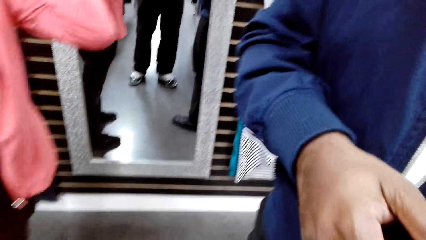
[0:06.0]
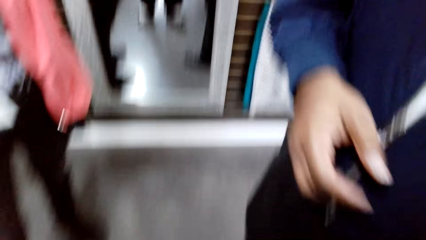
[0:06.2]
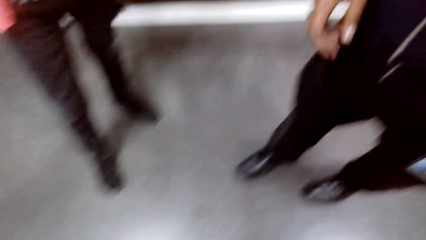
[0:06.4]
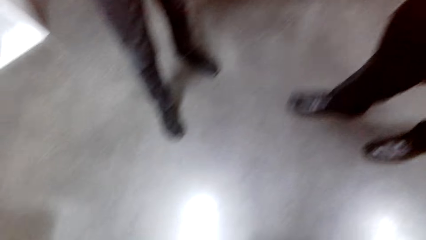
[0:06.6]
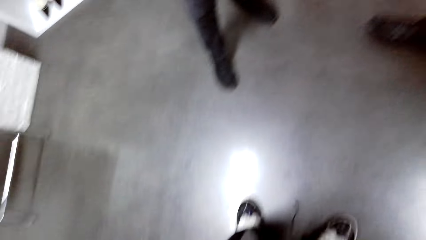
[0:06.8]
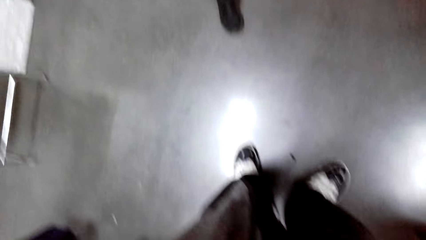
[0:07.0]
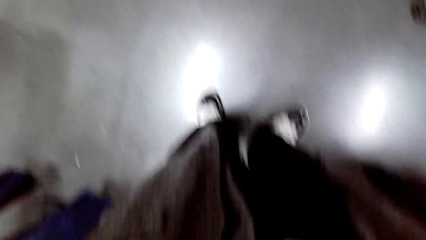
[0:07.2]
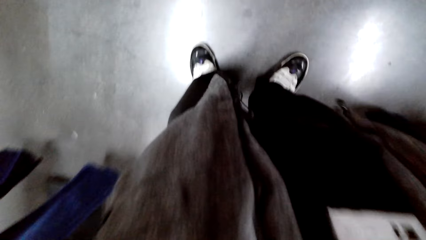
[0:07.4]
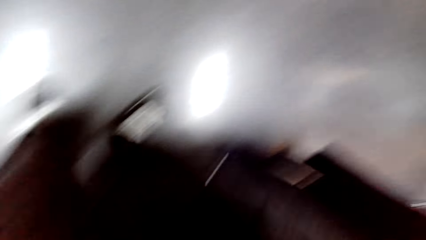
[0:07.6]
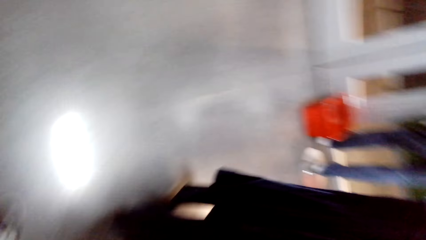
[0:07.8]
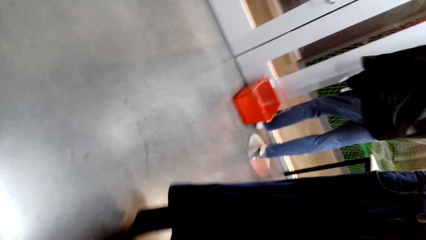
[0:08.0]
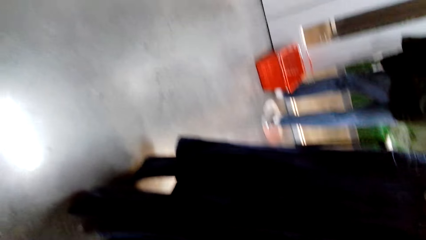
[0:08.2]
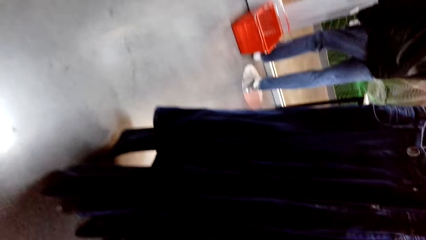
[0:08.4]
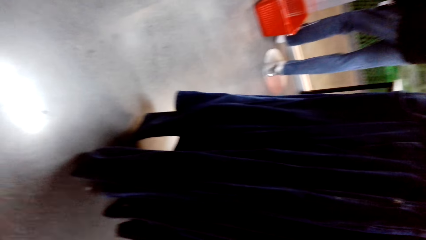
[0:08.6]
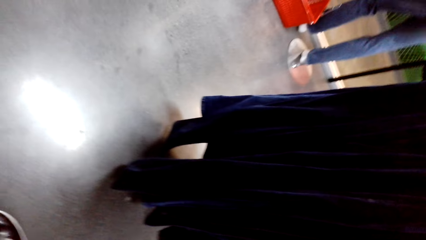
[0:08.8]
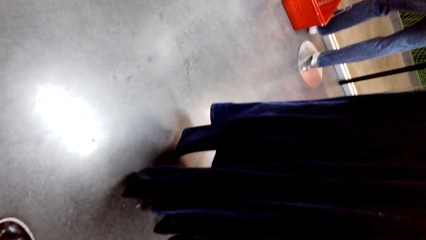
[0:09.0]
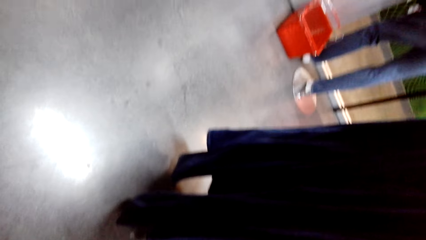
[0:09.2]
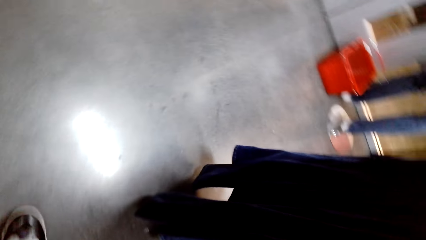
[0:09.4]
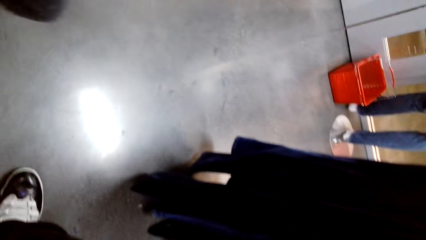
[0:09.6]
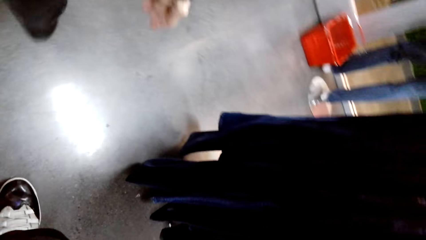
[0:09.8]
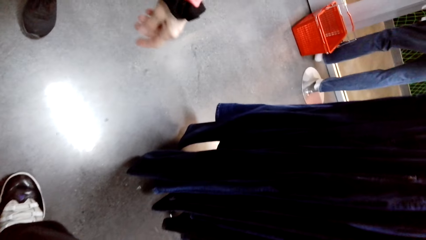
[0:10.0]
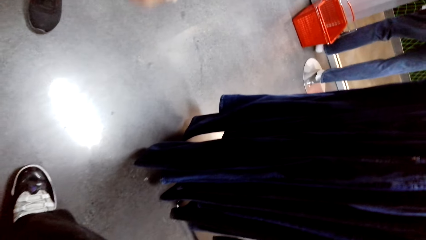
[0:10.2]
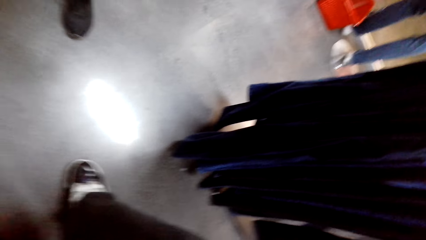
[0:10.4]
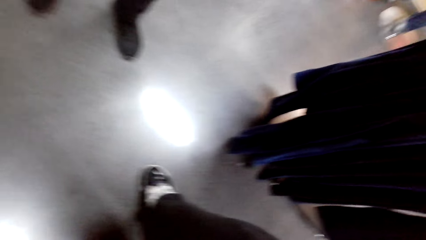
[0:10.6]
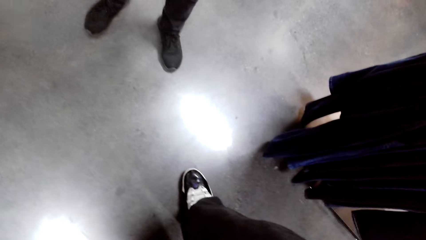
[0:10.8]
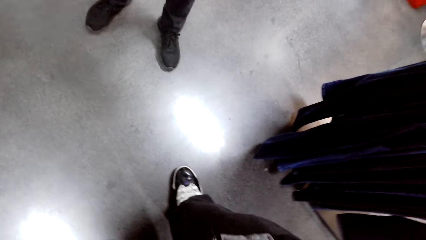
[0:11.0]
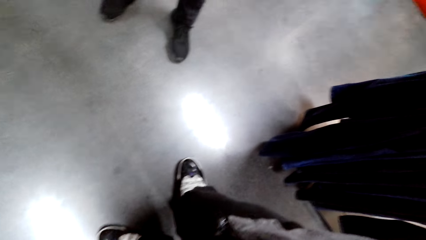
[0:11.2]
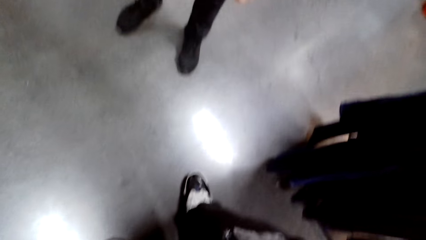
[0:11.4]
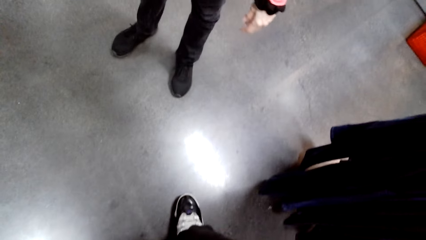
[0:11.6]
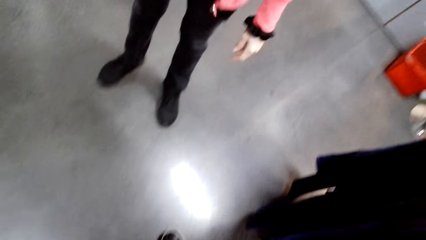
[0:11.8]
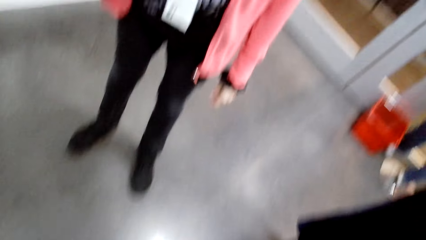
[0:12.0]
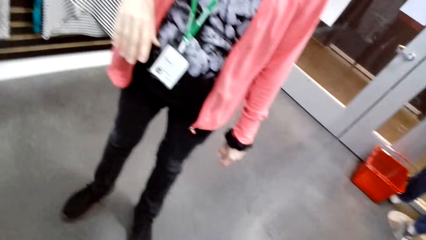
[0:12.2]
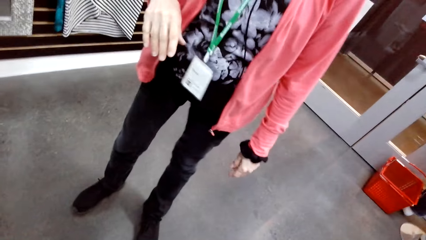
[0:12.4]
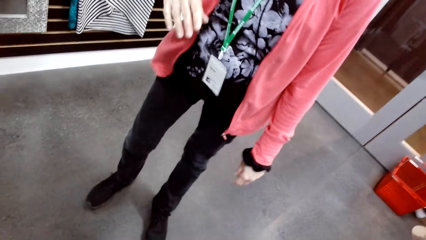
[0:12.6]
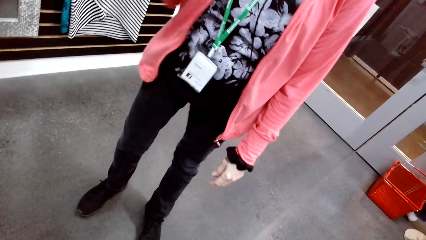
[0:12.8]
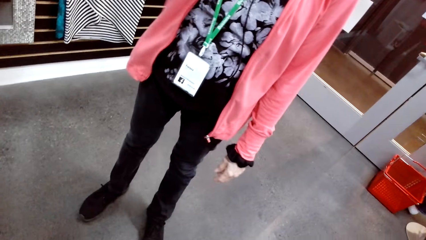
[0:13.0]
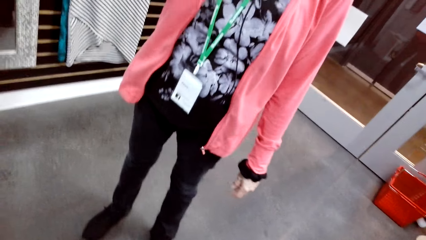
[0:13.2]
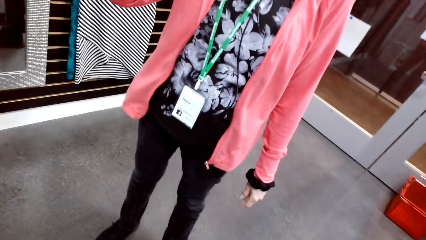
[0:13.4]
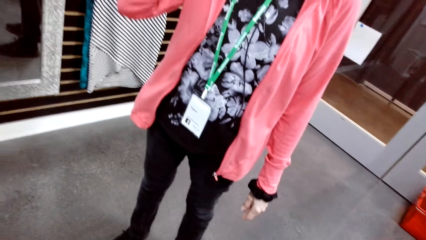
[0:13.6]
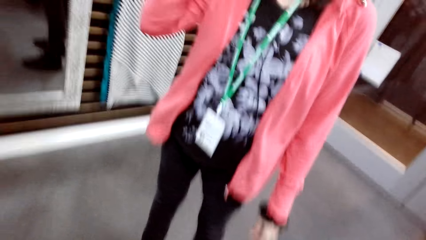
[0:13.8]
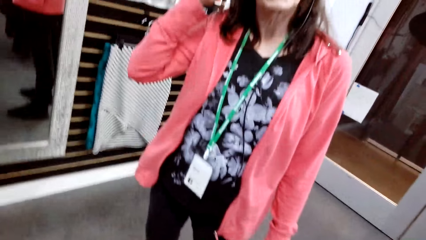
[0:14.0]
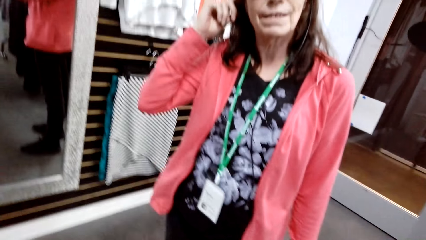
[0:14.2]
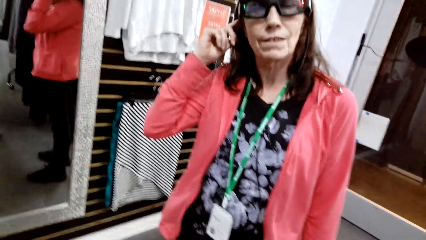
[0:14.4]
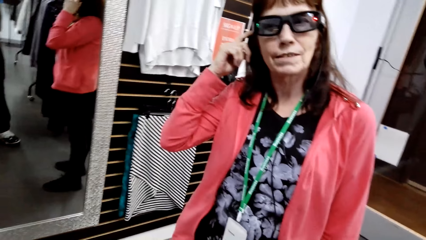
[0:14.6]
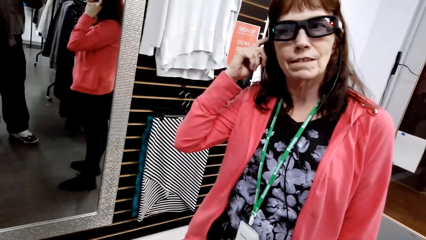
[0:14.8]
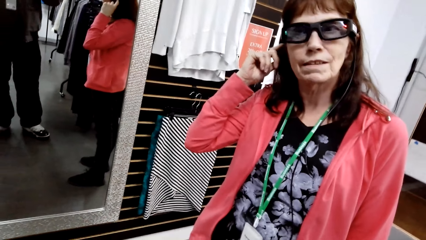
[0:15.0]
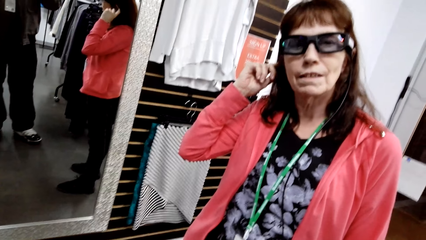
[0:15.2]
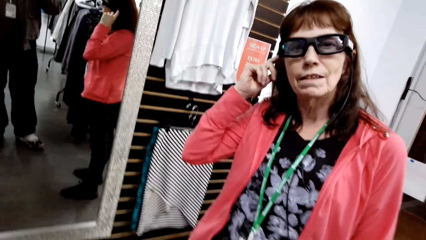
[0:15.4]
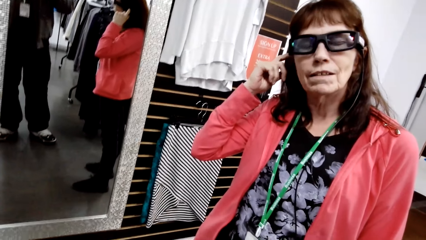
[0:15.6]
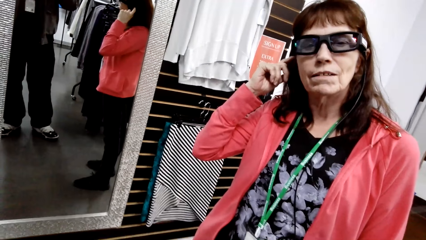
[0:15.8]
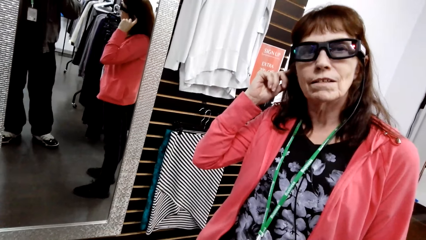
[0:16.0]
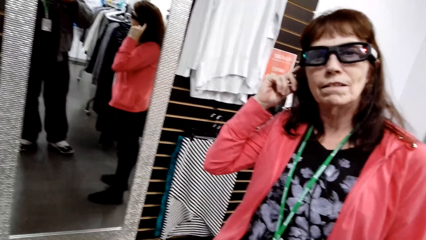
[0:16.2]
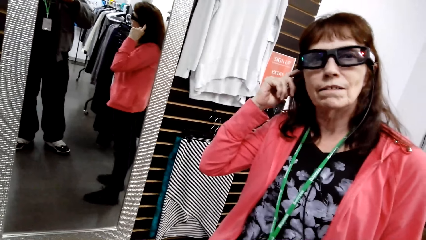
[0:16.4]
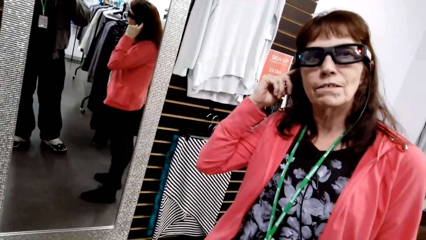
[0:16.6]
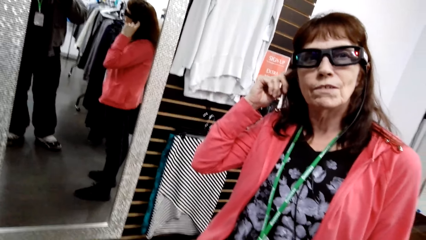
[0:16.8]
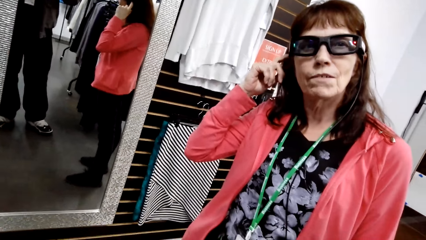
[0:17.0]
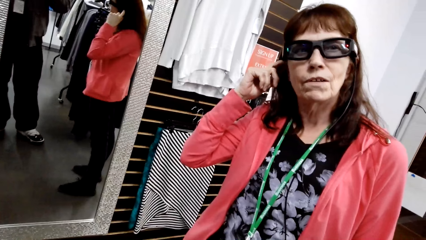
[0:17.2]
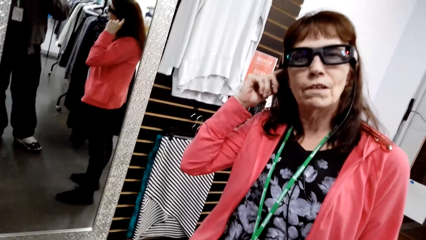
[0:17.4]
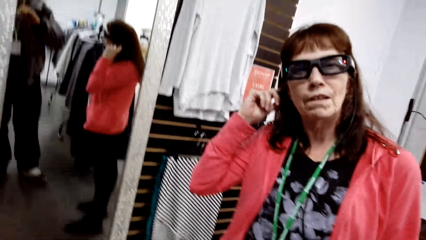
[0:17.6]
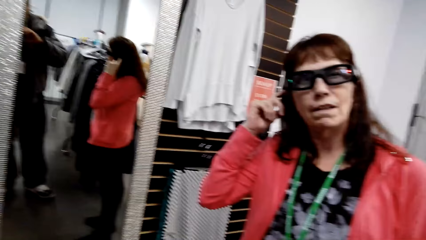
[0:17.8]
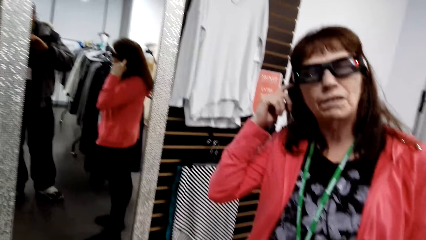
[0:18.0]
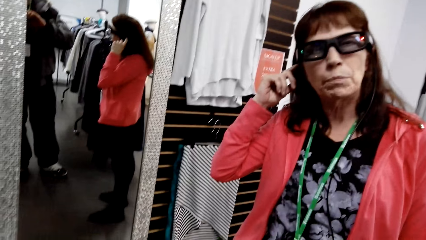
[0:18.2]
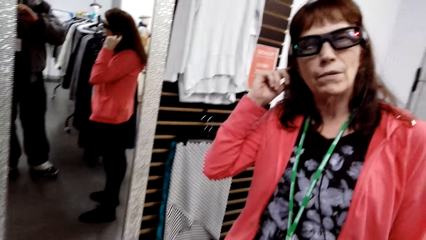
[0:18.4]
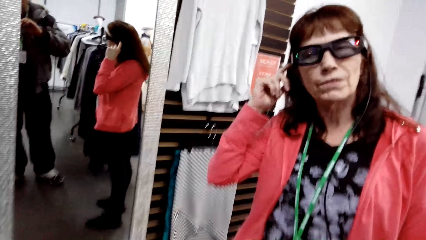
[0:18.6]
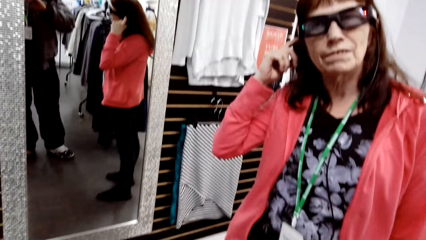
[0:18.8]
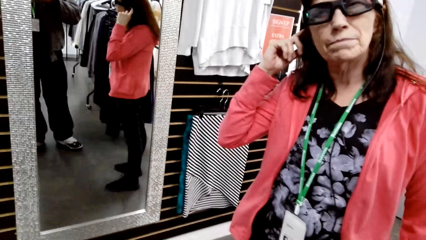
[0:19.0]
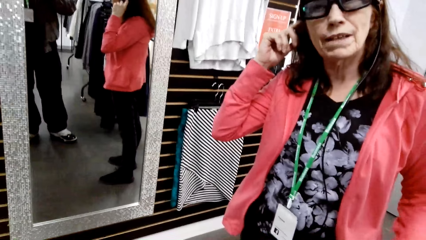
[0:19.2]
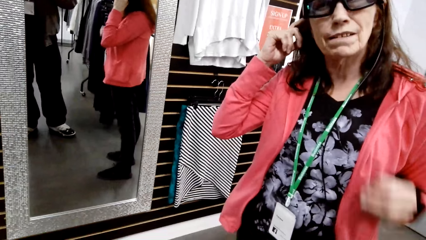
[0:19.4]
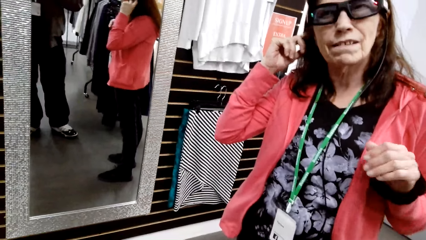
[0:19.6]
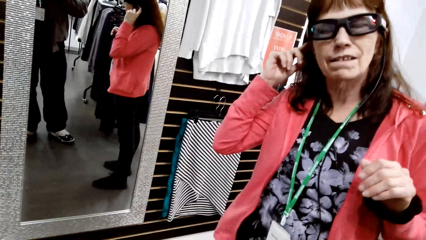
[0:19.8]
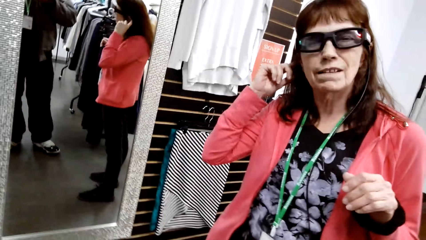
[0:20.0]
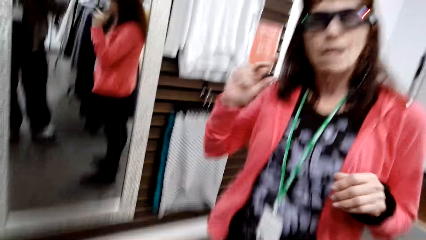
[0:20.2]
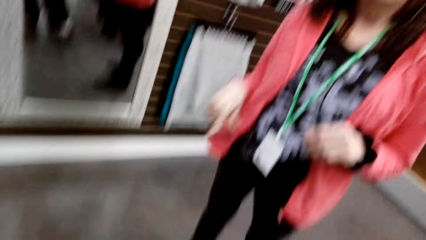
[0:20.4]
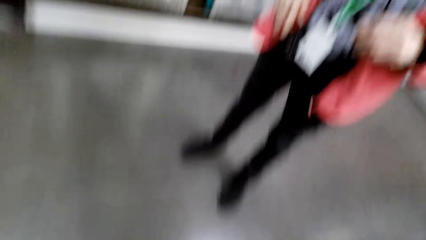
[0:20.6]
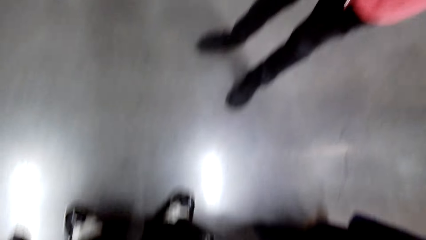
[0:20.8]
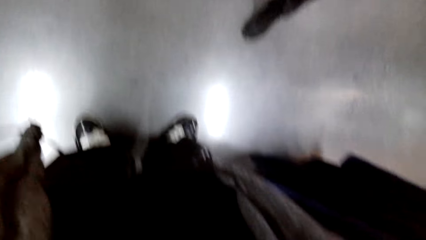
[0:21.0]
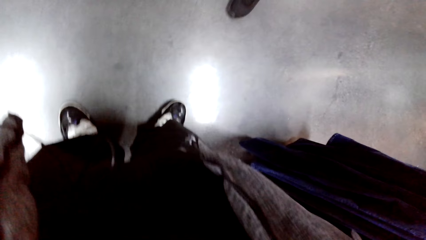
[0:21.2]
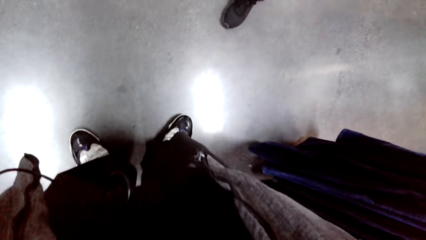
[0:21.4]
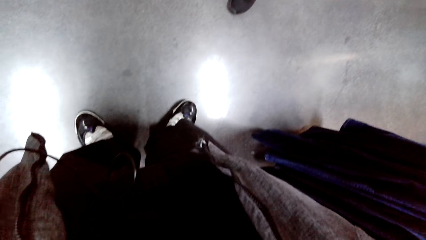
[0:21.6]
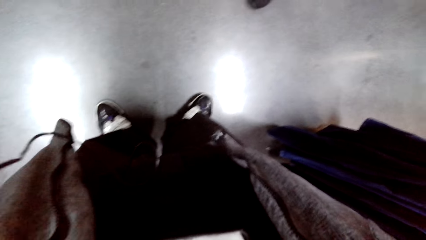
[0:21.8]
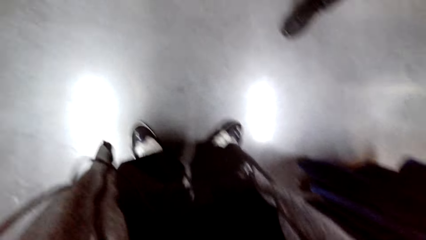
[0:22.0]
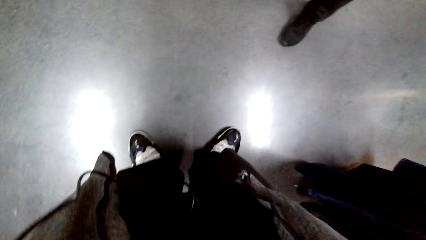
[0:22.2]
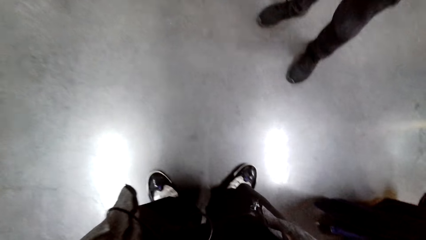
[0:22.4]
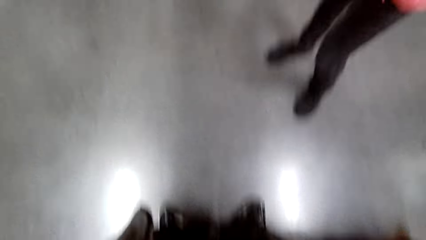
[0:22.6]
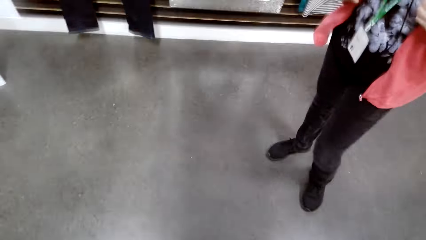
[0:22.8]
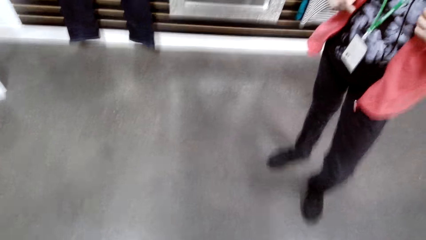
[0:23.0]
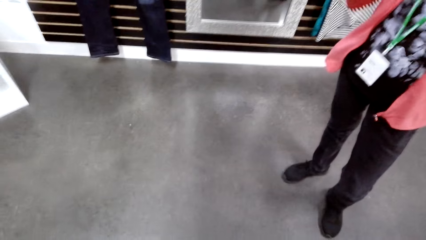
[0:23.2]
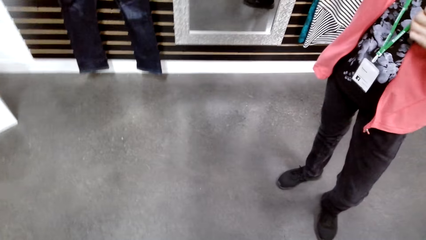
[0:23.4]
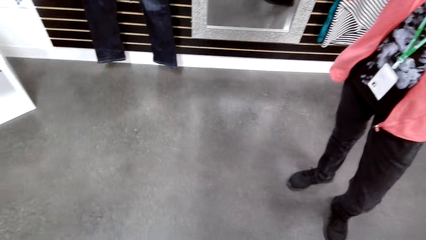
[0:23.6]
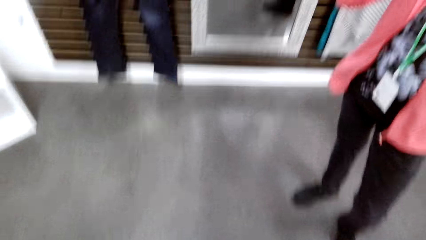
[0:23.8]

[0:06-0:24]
A man lifts a hand. The camera wearer dialogues with persons. They look around the clothing store. They dialogue with the persons. A woman touches her hair. The woman lifts her hand. The woman drops her hand. The camera wearer looks on the floor.
